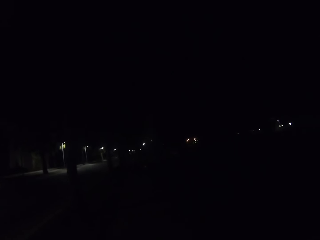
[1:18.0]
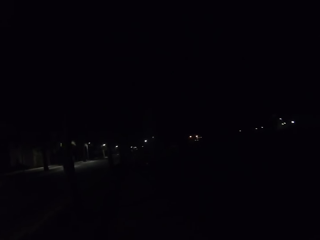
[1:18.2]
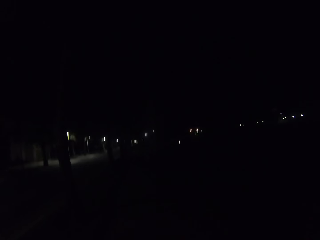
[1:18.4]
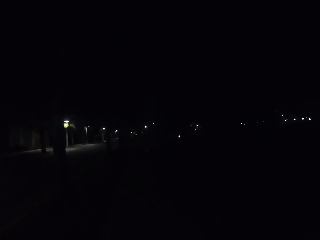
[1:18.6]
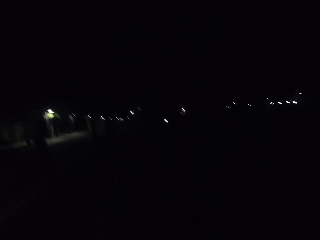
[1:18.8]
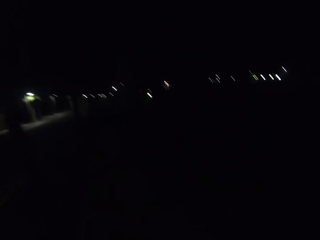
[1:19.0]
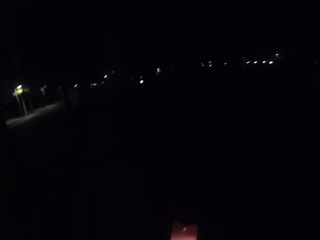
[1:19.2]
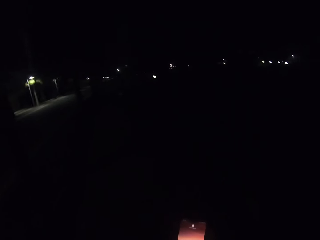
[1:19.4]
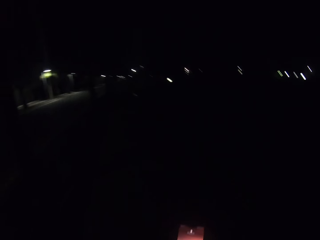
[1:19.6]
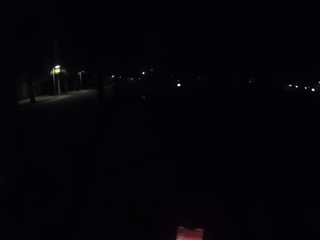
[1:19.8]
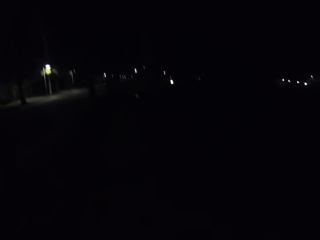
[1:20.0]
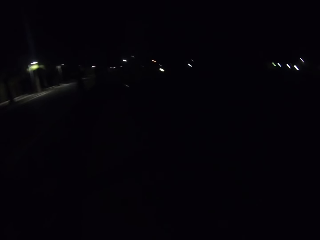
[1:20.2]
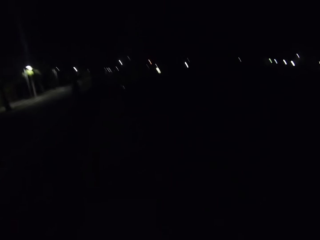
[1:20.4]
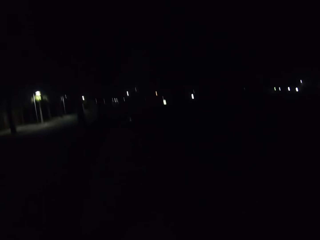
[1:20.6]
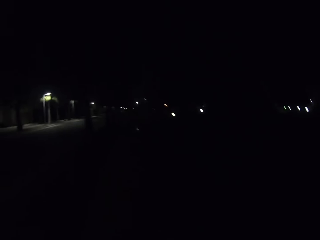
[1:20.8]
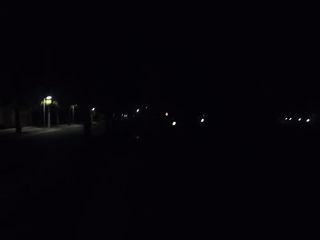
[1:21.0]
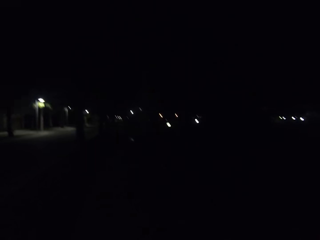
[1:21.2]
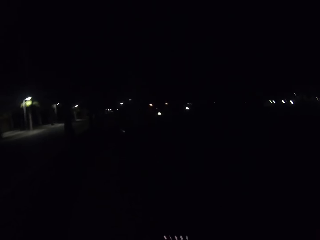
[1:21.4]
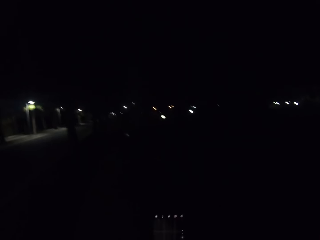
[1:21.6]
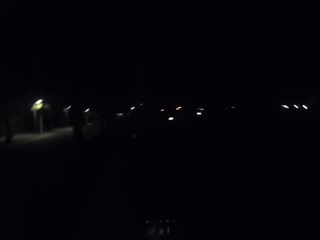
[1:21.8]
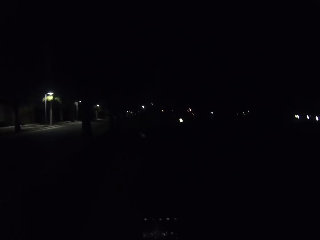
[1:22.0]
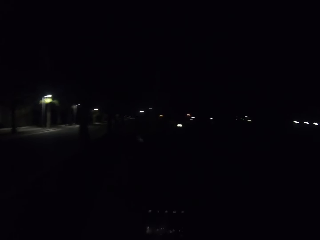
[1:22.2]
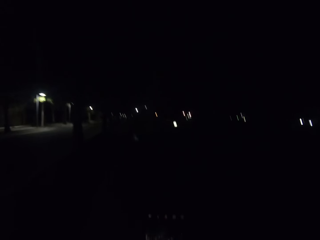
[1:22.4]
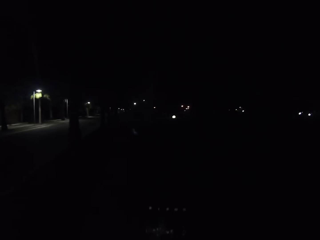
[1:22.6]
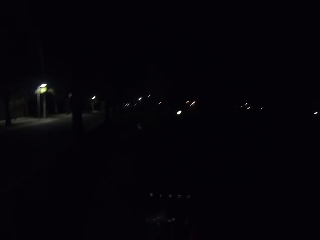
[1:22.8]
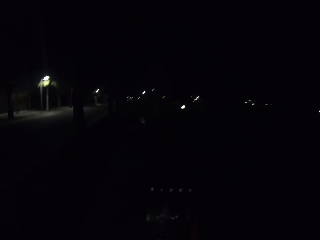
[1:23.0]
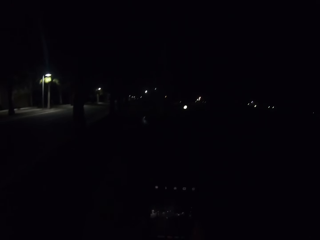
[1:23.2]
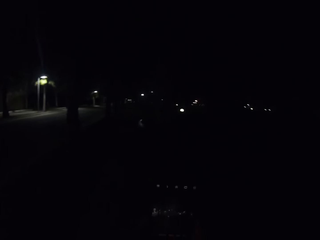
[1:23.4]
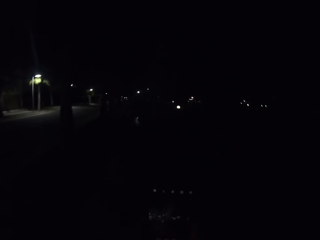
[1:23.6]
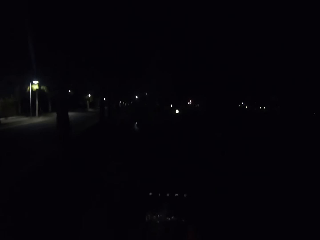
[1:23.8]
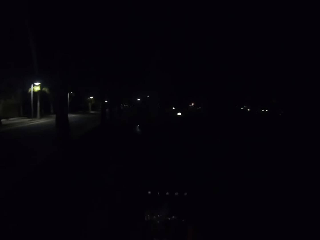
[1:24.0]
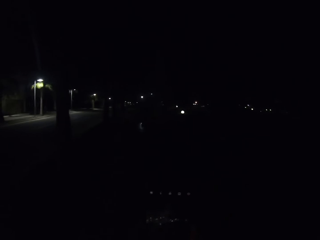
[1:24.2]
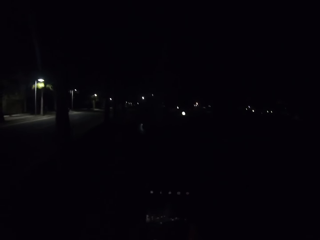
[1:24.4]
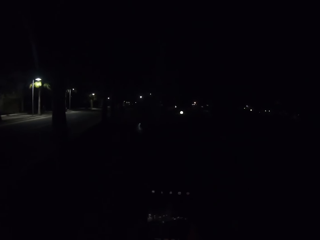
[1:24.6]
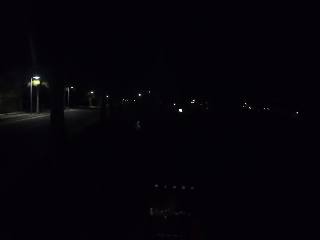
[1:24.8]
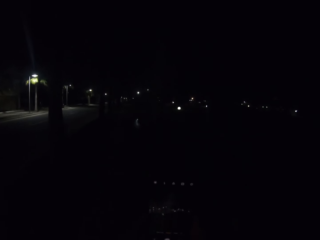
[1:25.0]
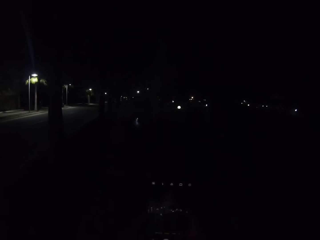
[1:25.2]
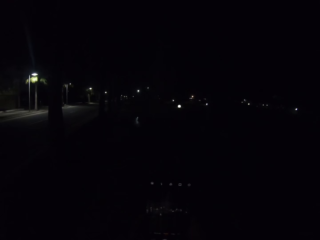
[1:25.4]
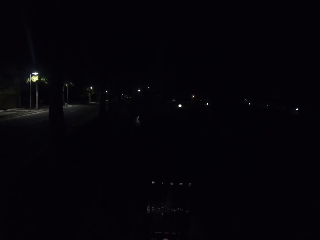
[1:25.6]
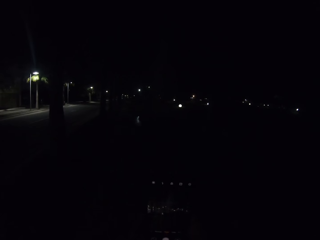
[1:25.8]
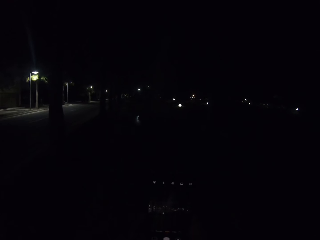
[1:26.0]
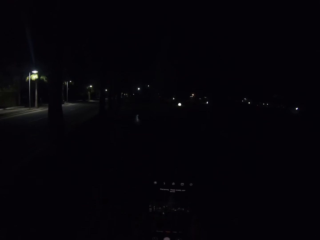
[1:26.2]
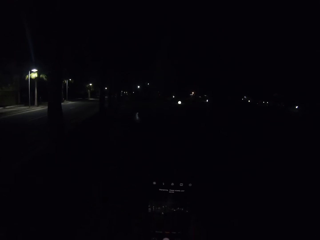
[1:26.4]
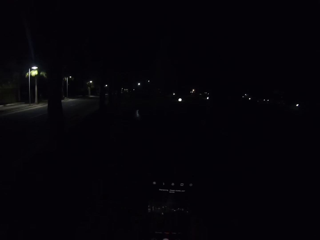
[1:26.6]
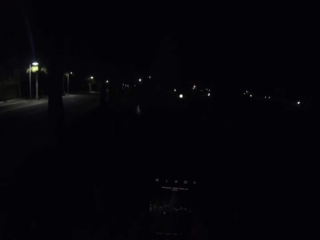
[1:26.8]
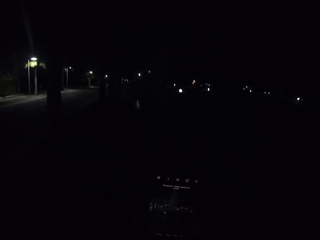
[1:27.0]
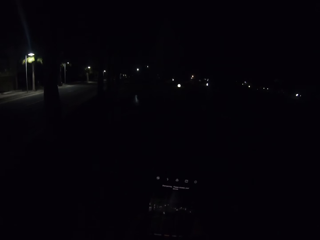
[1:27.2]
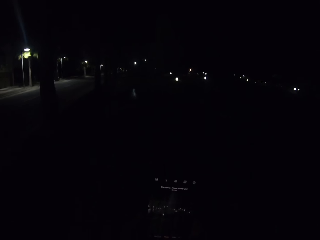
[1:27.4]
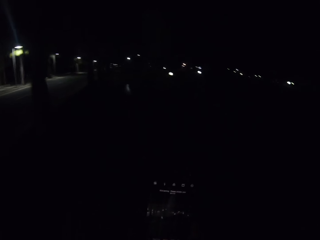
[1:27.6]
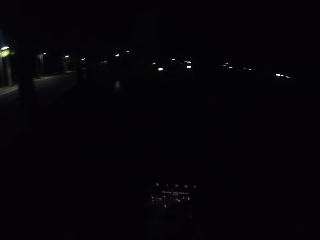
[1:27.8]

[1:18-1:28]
The camera wearer uses the phone. They scroll the phone with the right hand.

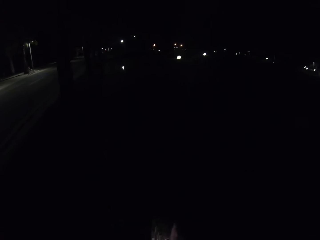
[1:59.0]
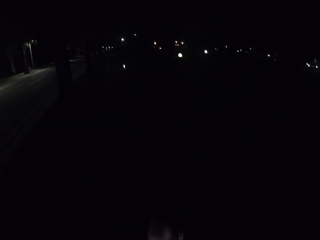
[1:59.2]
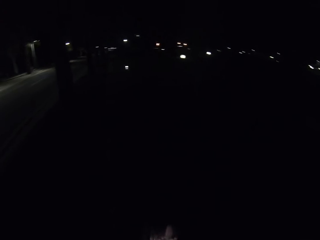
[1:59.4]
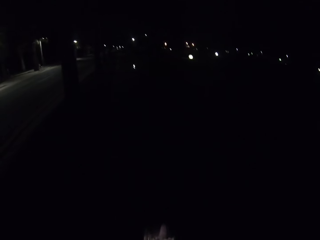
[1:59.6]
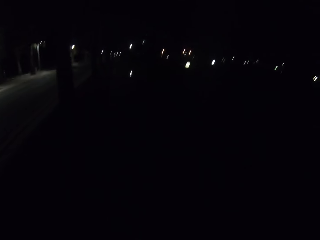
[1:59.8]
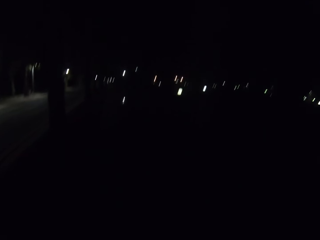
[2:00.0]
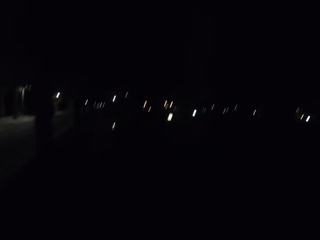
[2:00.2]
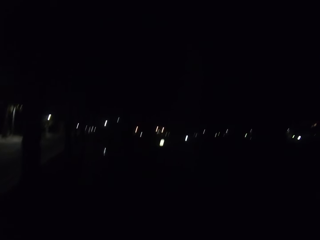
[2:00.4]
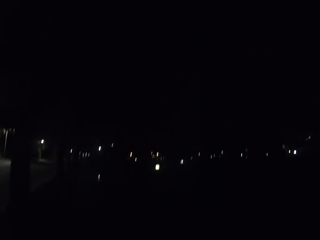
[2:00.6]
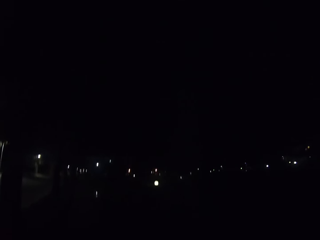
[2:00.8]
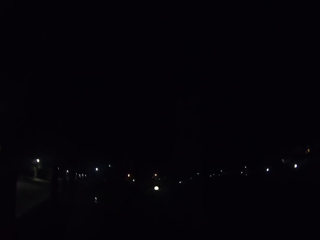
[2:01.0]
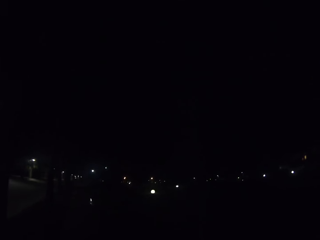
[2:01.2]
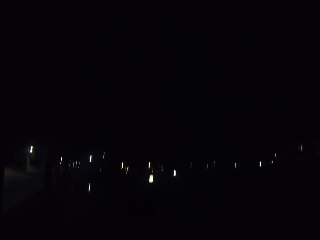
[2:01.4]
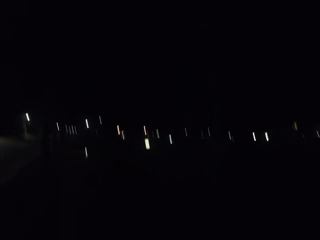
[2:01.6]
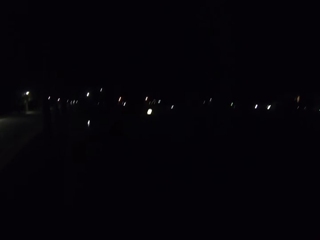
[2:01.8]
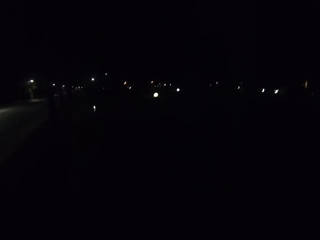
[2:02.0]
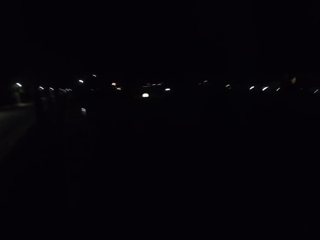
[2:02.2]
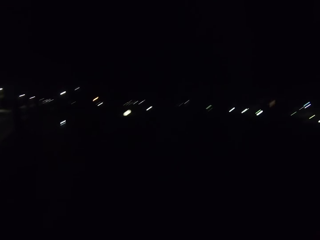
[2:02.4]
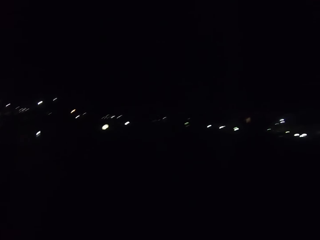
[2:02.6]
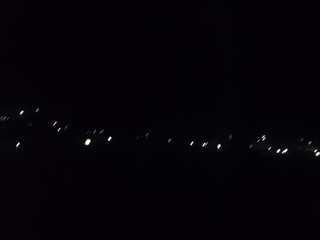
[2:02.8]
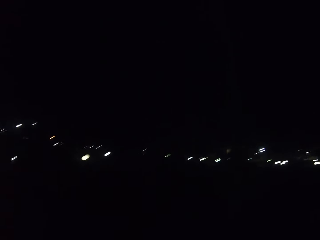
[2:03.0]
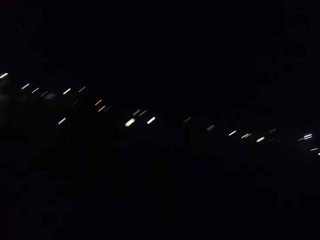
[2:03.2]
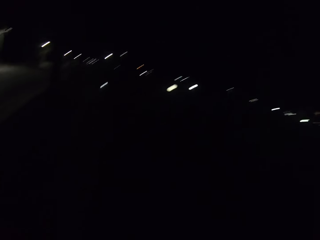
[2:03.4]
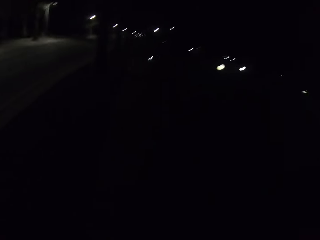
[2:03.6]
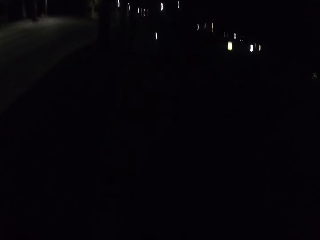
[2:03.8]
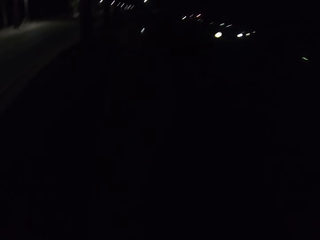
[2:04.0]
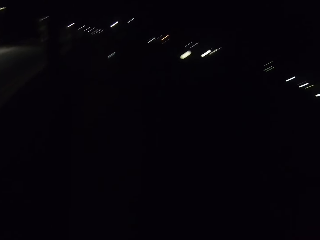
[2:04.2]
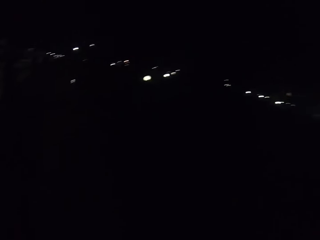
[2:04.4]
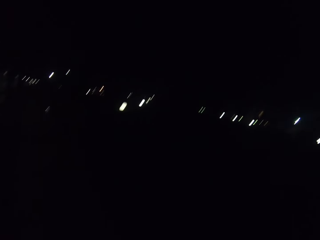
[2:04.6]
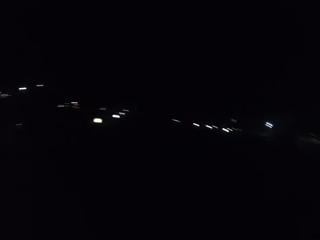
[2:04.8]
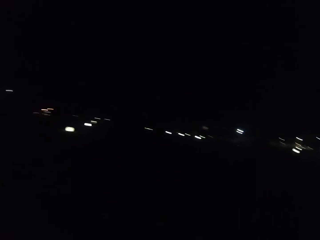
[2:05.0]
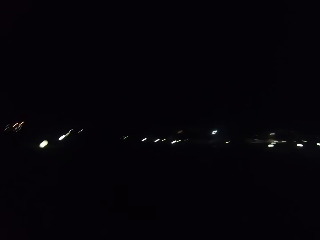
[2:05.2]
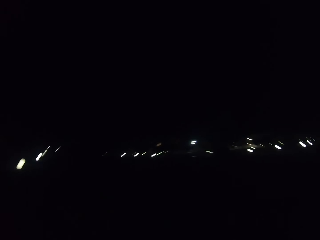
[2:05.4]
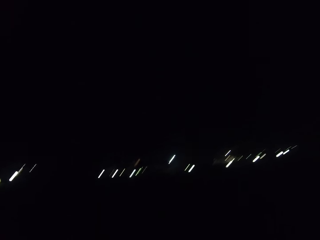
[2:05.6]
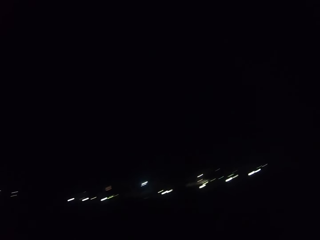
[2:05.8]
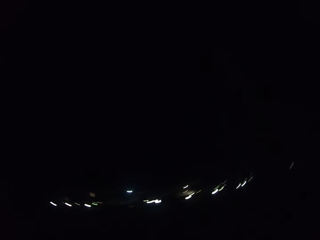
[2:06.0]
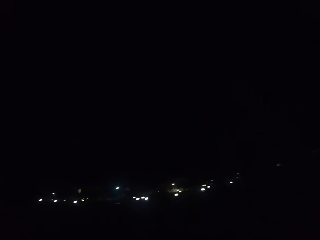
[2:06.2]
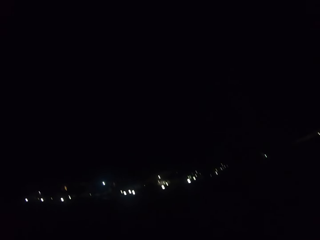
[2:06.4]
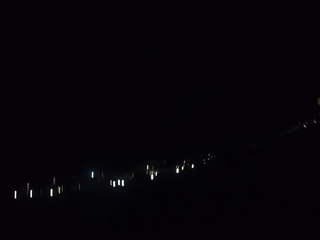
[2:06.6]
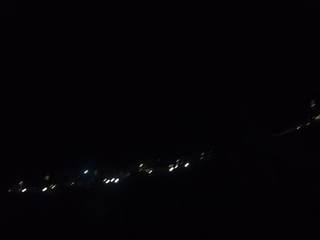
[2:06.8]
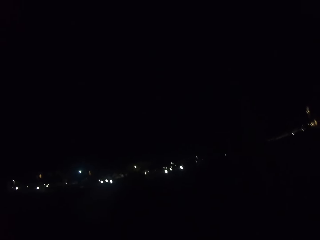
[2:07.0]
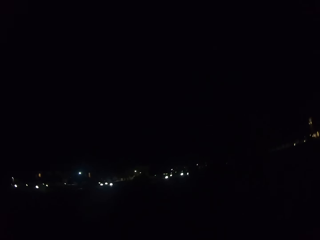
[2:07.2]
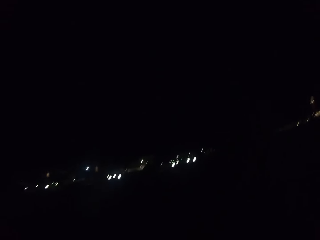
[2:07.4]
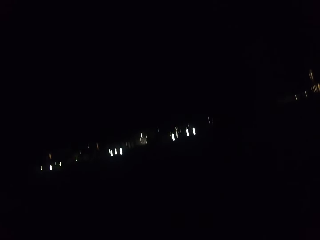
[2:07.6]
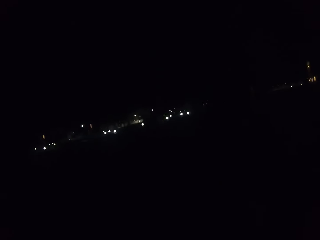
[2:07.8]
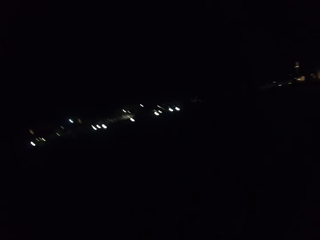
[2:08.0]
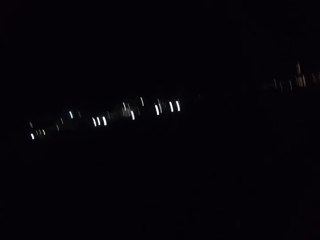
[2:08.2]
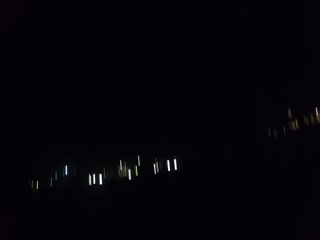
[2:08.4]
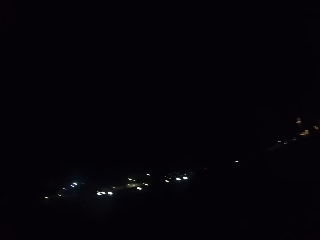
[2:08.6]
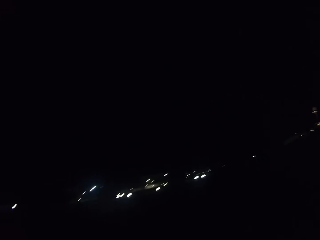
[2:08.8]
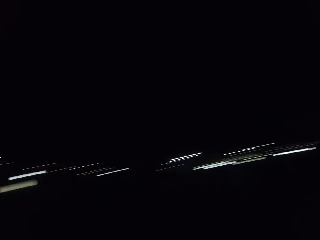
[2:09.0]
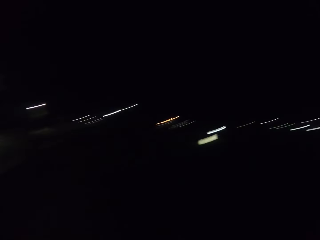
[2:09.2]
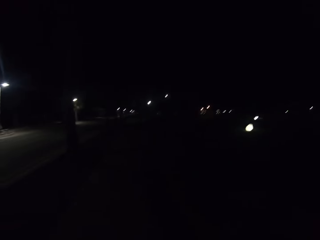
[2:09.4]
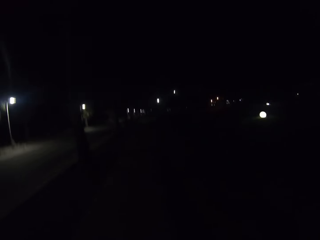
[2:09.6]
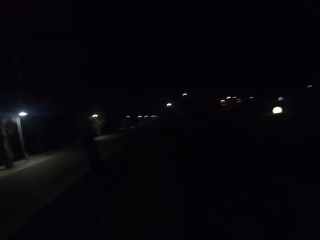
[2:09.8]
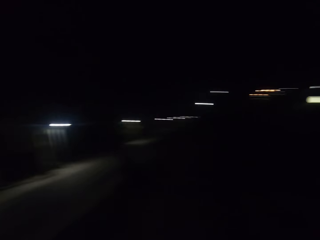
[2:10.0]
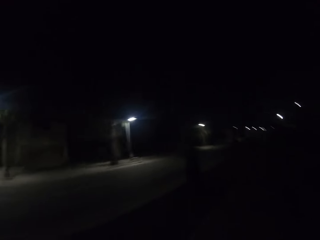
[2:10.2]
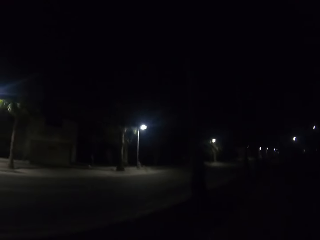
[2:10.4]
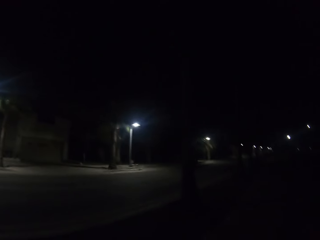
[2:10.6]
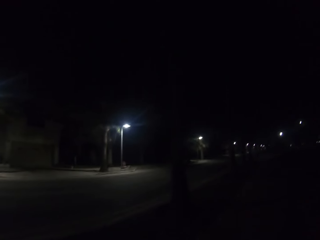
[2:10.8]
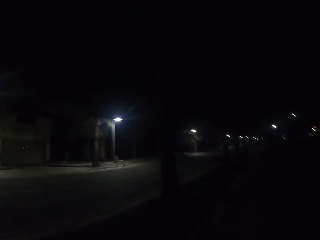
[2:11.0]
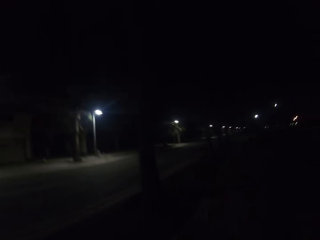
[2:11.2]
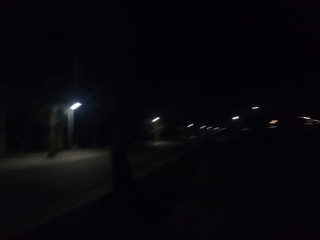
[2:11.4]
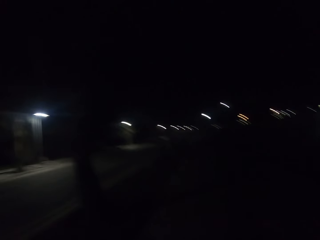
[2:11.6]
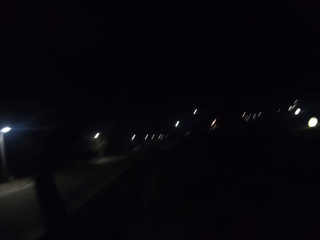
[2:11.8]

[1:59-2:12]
The camera wearer looks around. They walk along the pavement.
